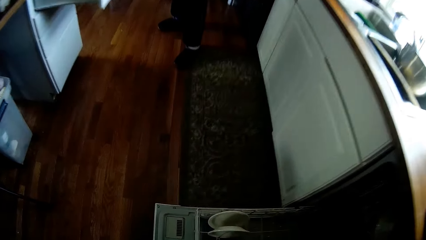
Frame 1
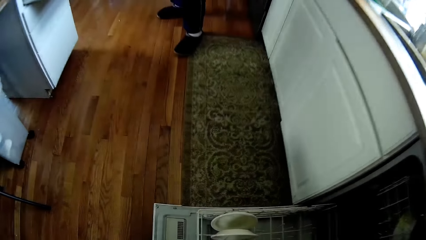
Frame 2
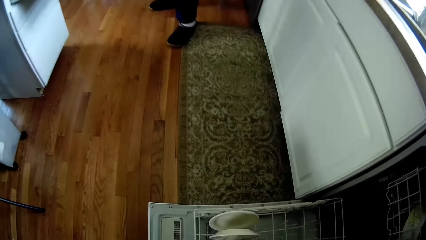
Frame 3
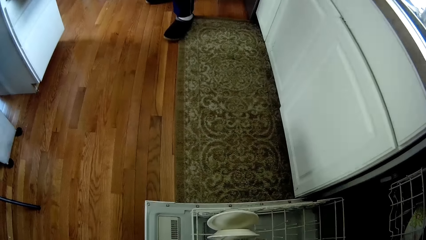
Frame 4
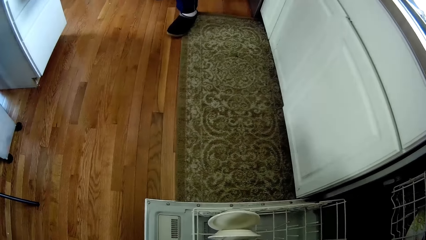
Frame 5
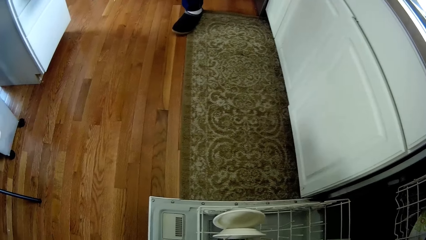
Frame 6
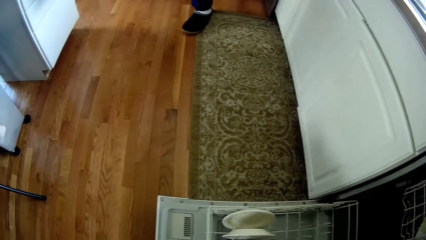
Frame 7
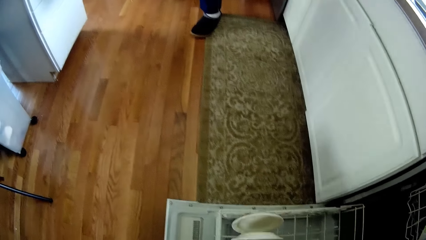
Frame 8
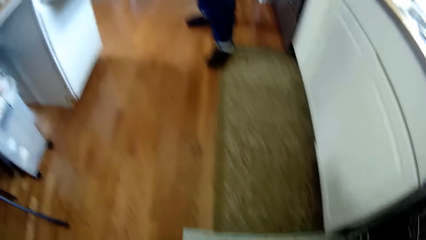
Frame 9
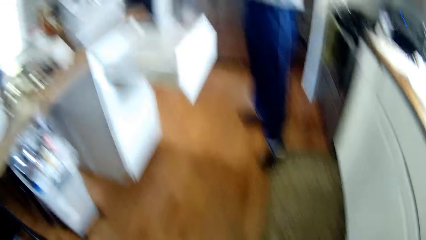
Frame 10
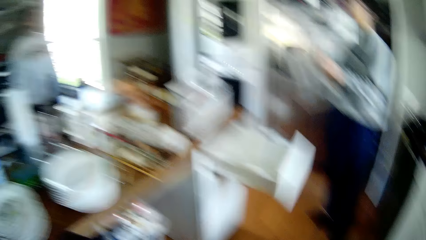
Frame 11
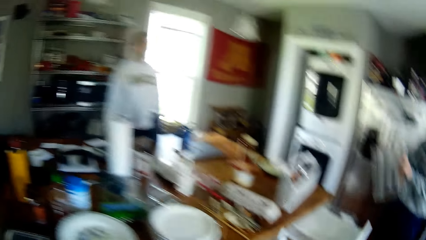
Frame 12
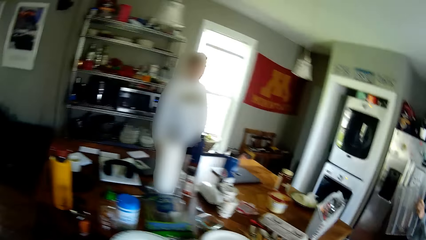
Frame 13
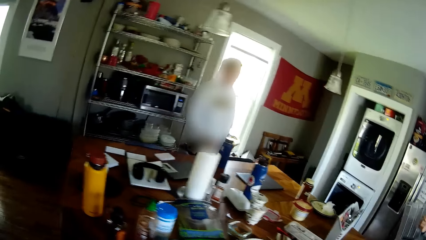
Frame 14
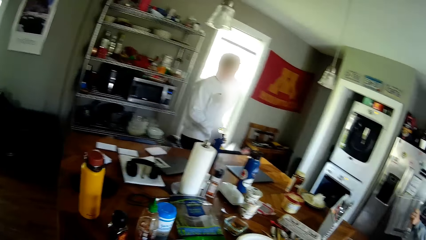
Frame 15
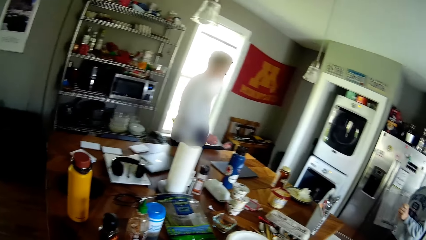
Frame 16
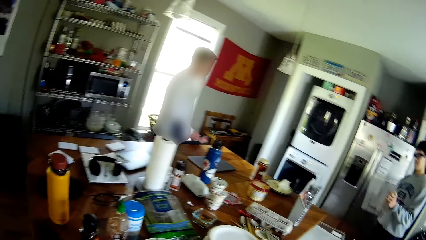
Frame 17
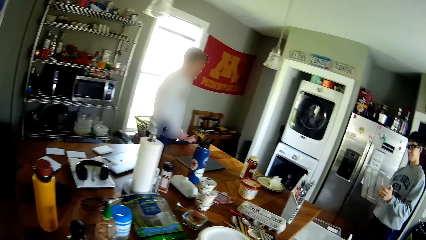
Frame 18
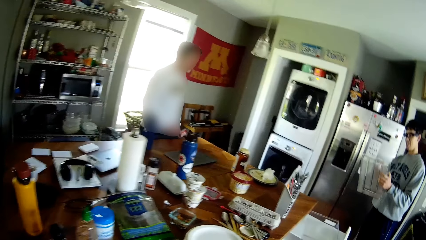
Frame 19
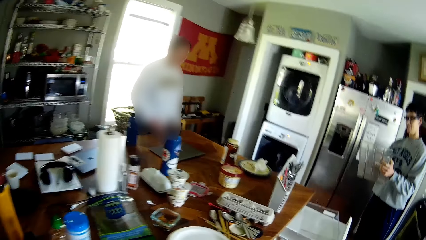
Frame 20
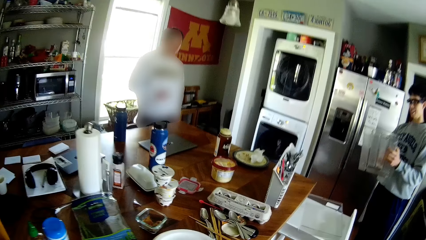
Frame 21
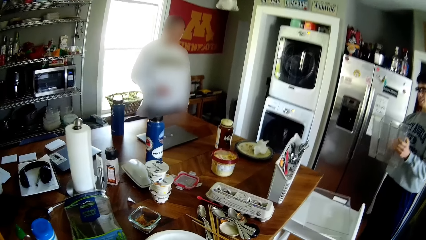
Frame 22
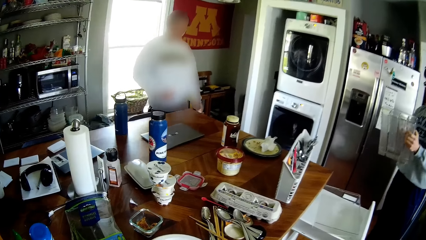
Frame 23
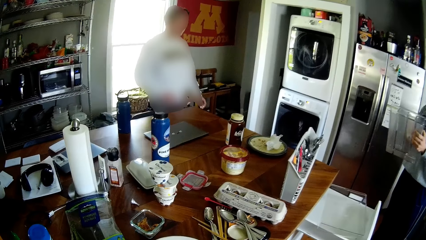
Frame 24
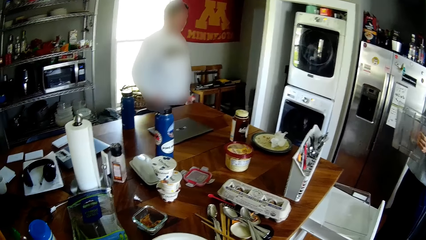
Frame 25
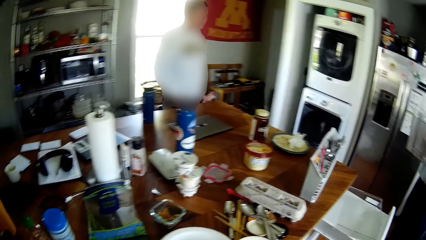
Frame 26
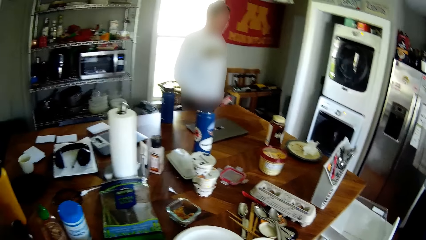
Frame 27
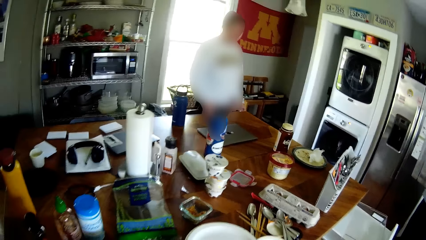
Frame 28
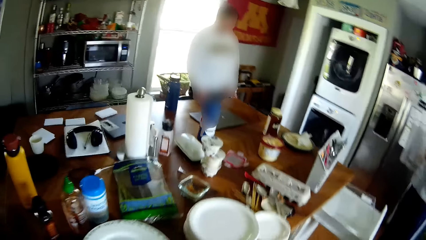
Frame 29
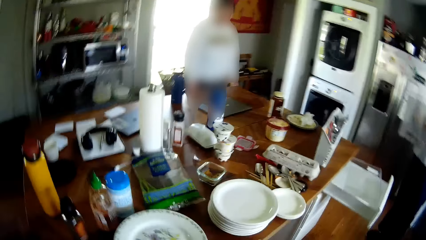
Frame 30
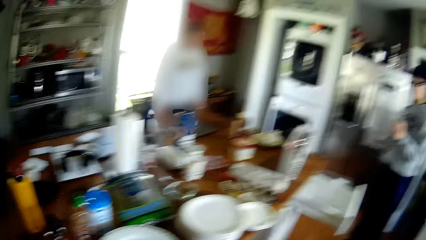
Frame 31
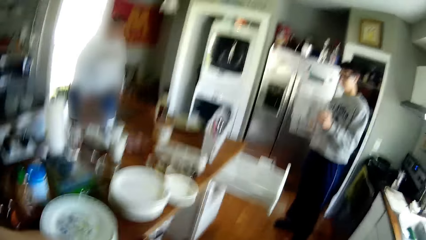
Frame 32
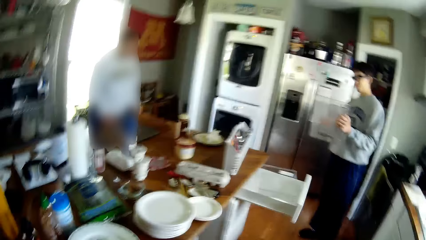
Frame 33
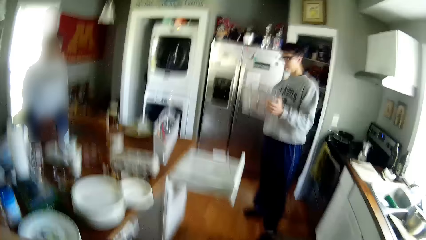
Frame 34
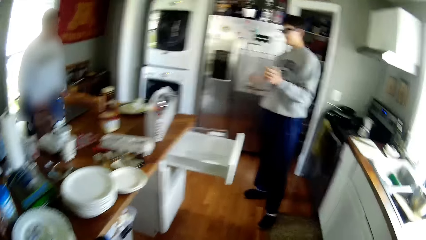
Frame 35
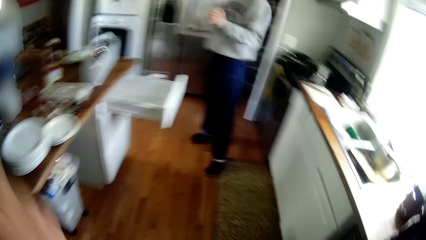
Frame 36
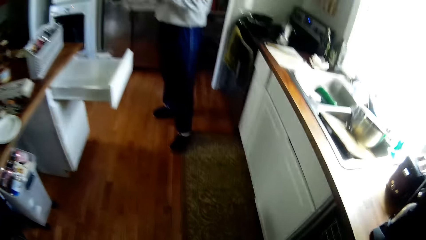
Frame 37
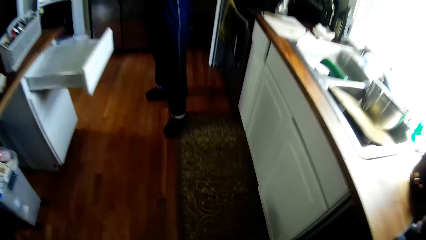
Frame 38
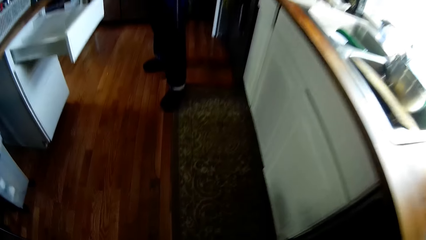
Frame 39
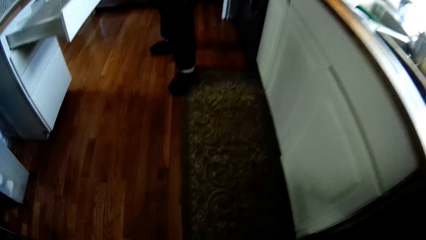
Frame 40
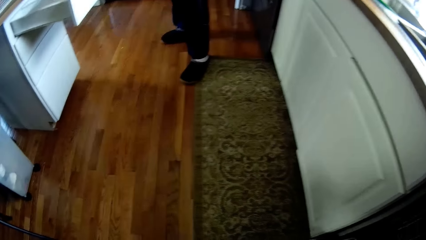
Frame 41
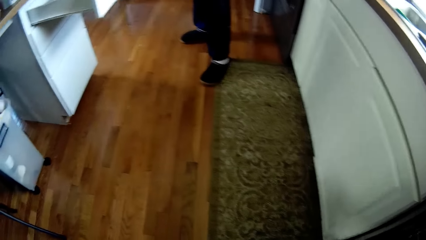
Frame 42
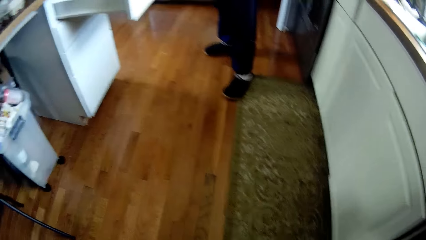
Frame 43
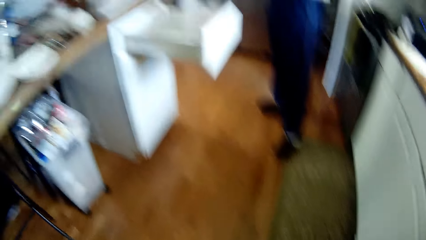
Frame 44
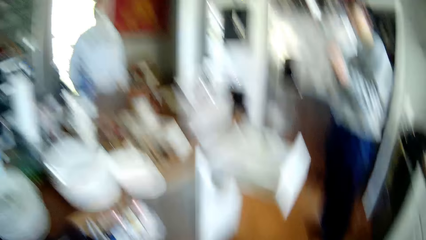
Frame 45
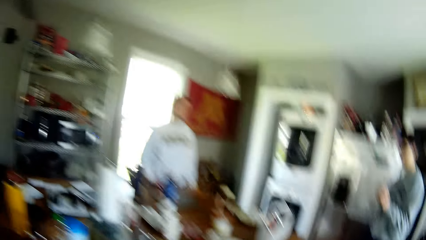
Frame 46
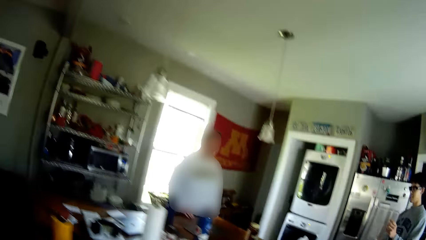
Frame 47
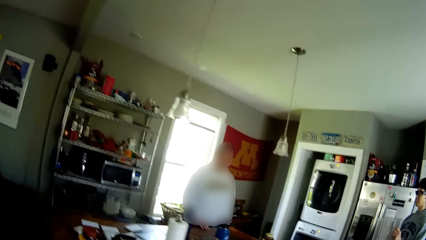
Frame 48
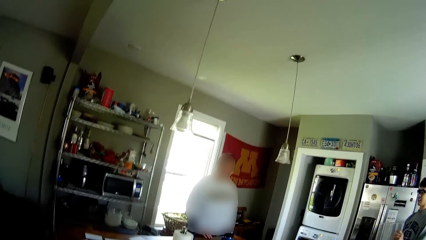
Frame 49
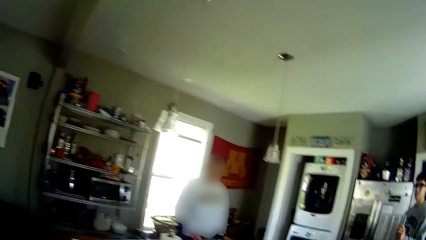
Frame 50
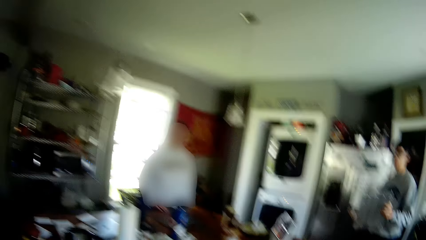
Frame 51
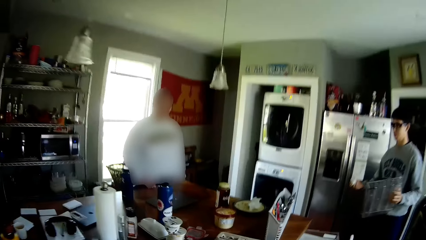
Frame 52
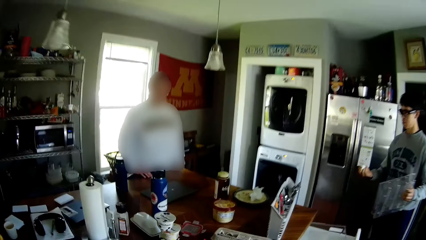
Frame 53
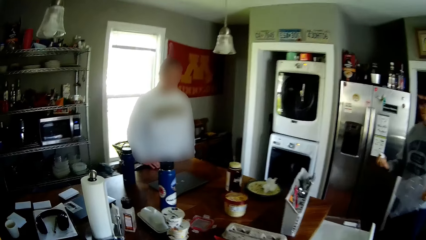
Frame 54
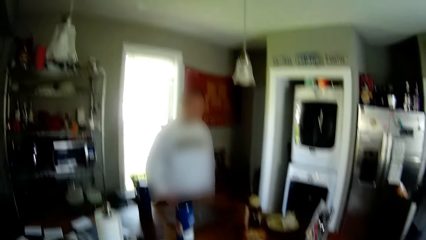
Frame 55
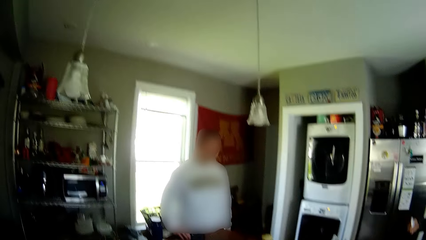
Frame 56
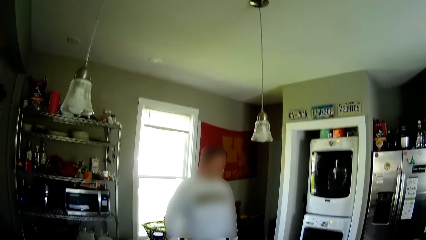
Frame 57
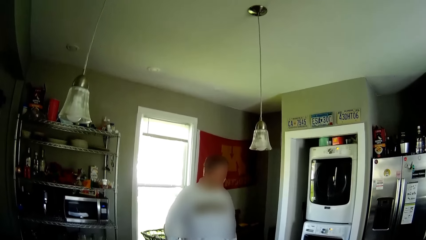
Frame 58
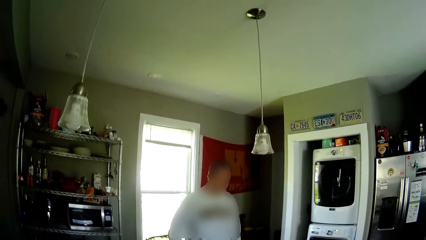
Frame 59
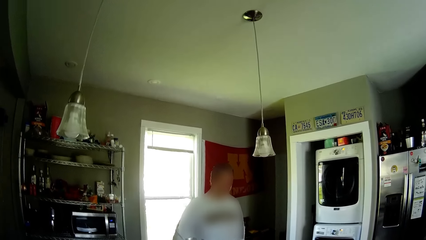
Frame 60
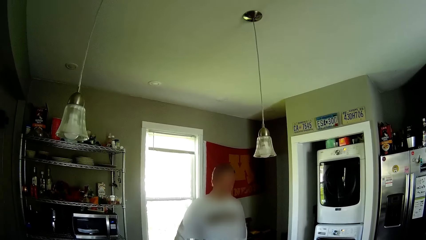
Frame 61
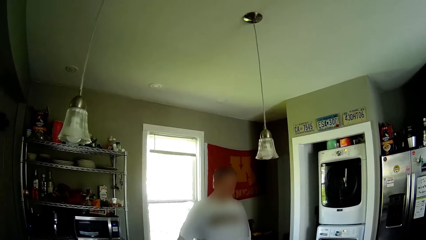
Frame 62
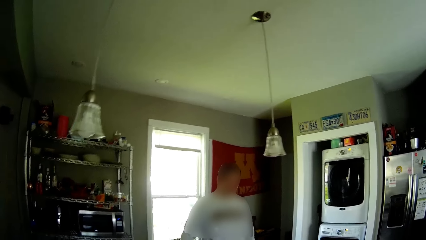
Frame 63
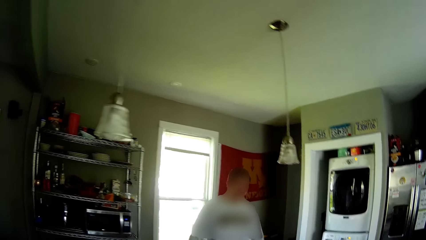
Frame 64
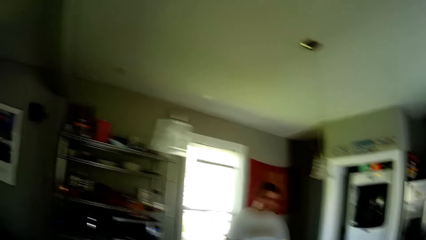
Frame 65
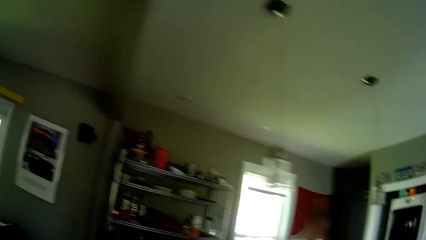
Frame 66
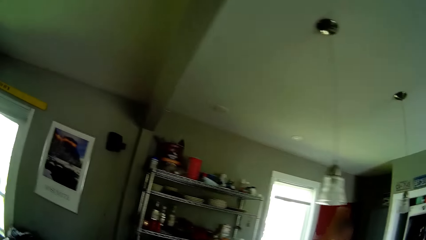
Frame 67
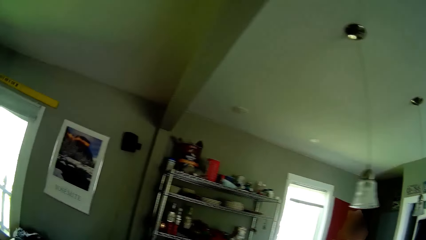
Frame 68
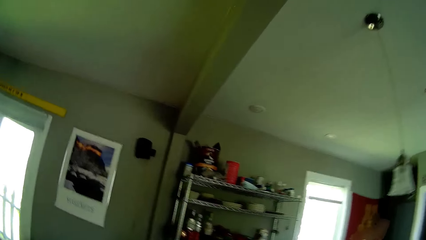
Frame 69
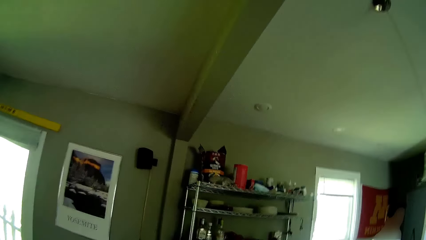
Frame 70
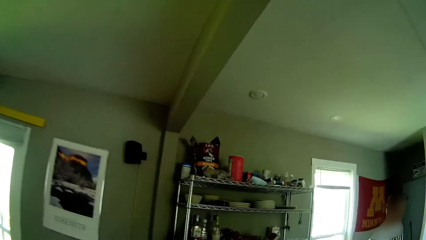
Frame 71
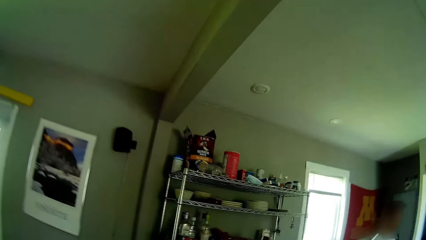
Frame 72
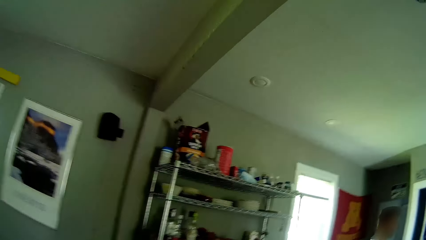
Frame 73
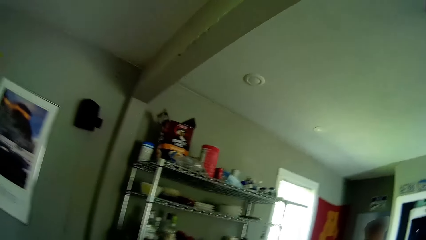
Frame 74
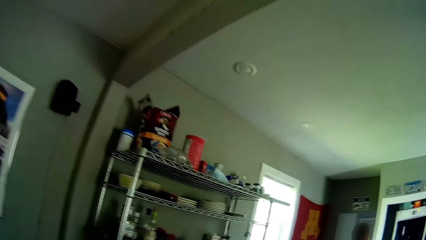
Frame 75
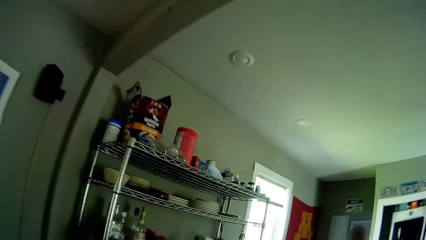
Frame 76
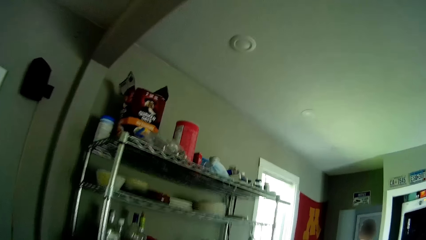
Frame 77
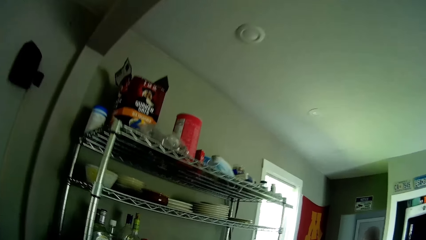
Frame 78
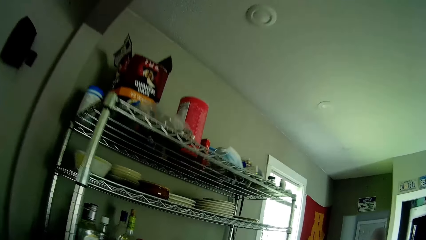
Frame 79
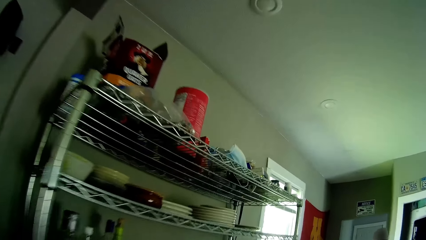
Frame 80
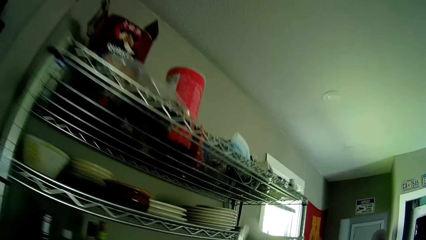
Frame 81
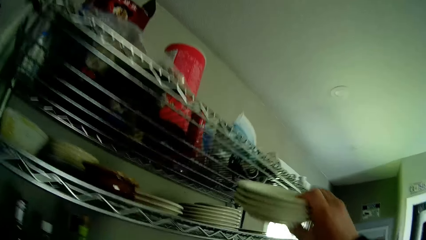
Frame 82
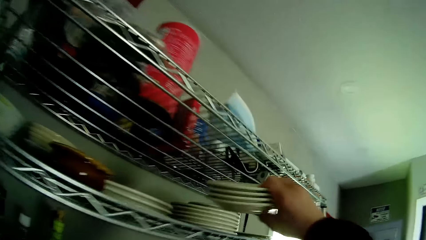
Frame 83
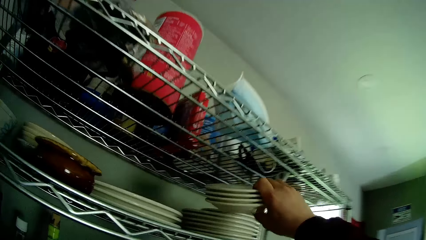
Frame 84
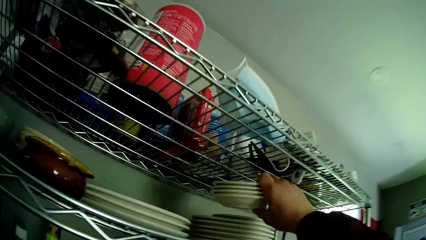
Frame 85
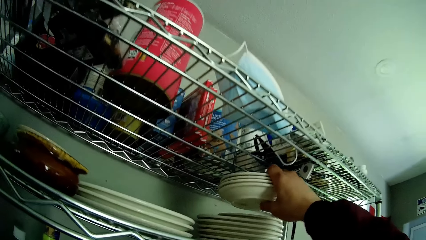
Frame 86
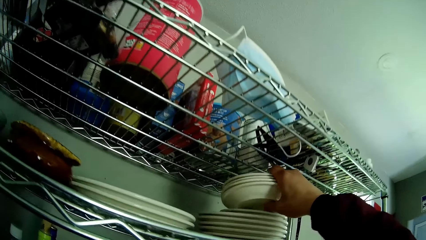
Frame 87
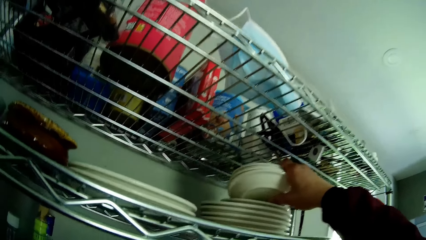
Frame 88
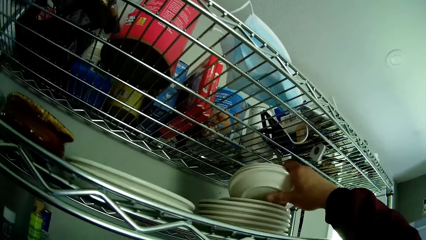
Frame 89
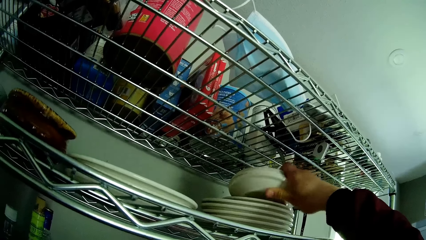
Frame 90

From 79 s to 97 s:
The camera wearer looks at the floor. A man cleans the tray with a cloth in his right hand. The camera wearer looks at the floor again. He looks at the table. He looks around. He looks at the floor. He looks around. He walks around. He drops the plates on a rack with his right hand. He holds the plates in his right hand.
